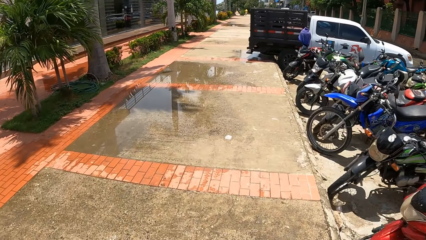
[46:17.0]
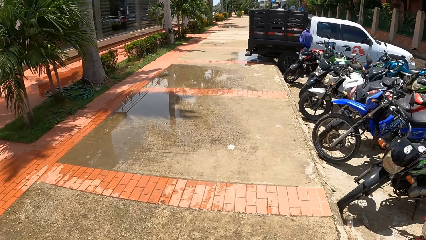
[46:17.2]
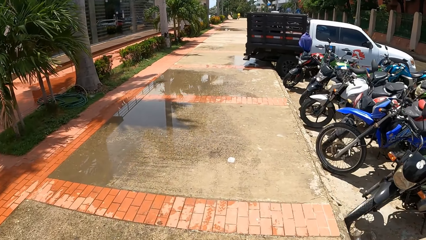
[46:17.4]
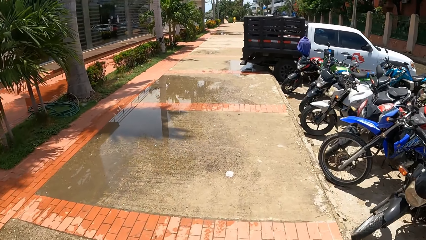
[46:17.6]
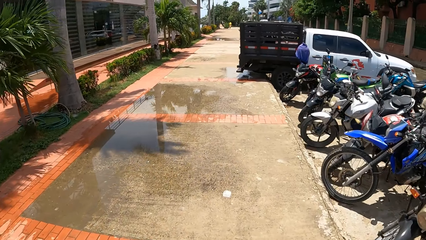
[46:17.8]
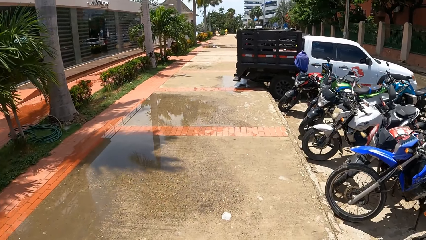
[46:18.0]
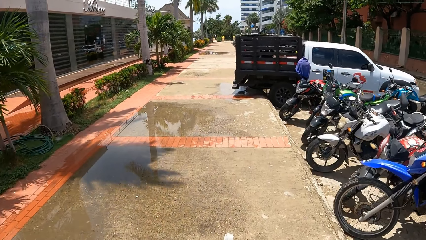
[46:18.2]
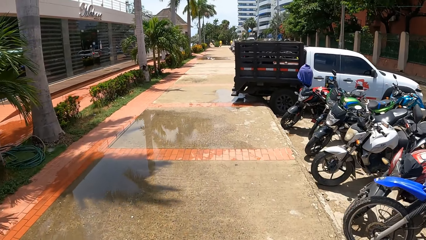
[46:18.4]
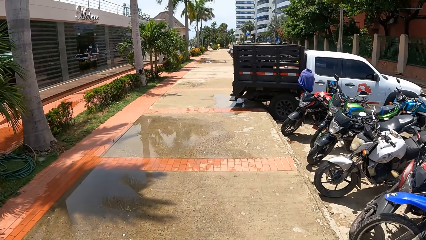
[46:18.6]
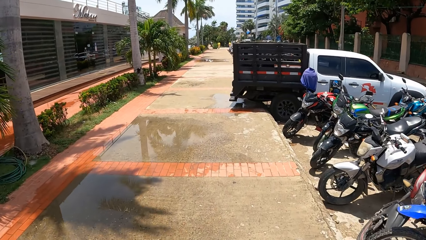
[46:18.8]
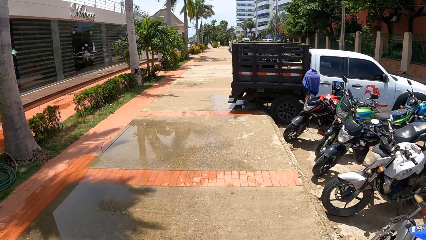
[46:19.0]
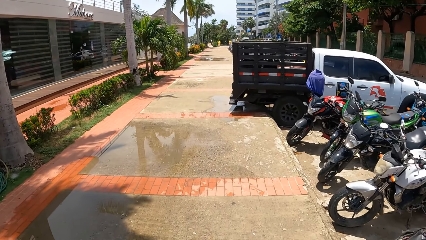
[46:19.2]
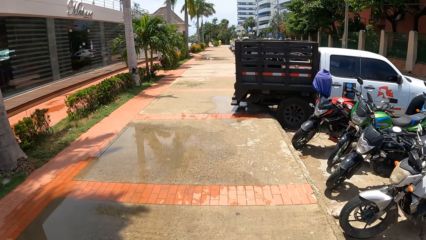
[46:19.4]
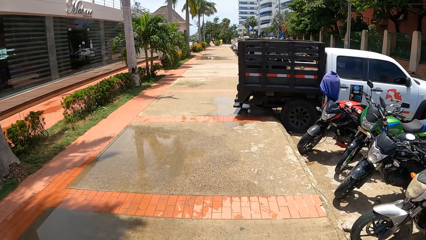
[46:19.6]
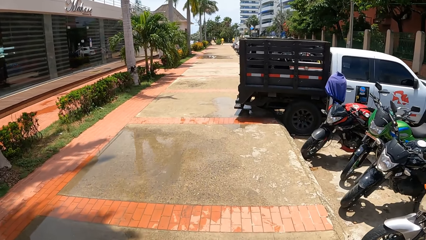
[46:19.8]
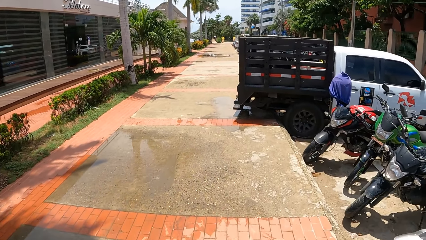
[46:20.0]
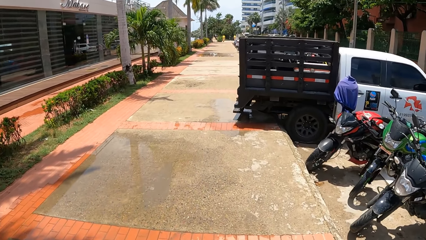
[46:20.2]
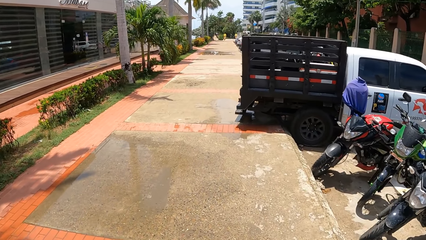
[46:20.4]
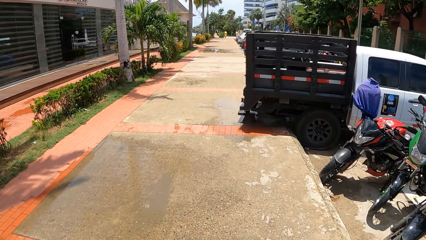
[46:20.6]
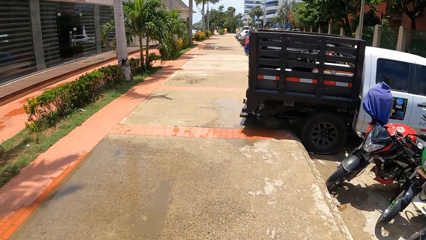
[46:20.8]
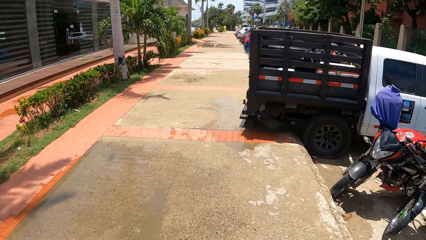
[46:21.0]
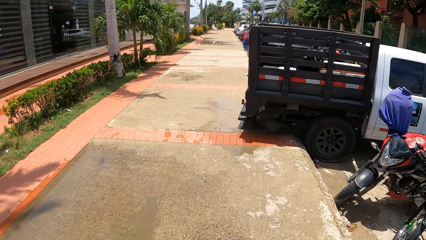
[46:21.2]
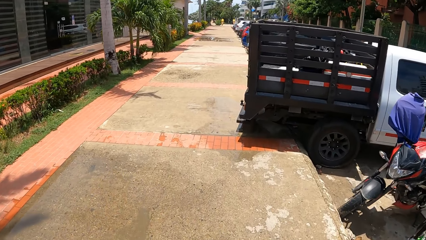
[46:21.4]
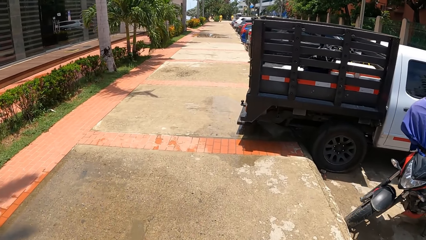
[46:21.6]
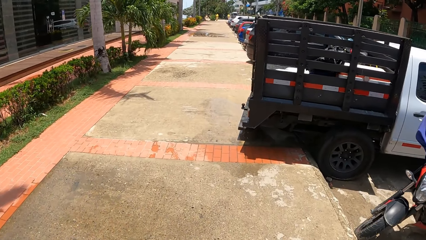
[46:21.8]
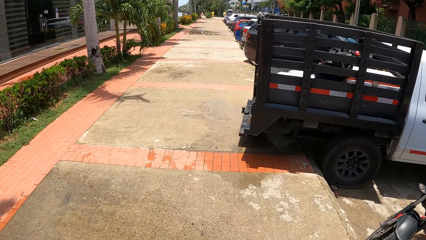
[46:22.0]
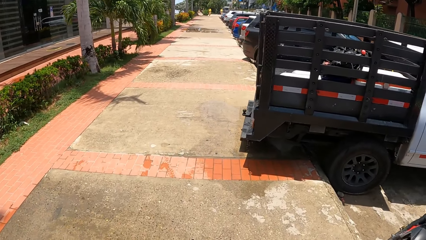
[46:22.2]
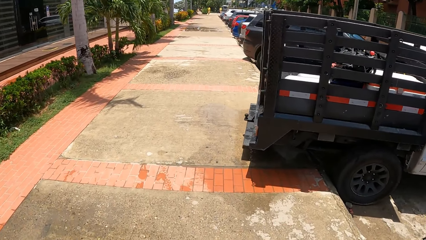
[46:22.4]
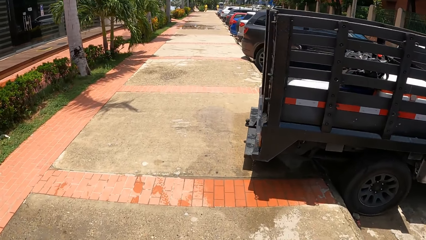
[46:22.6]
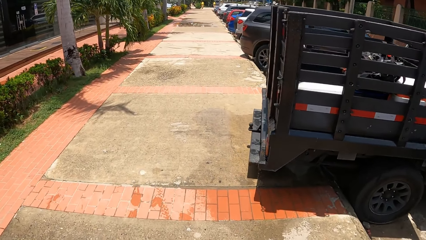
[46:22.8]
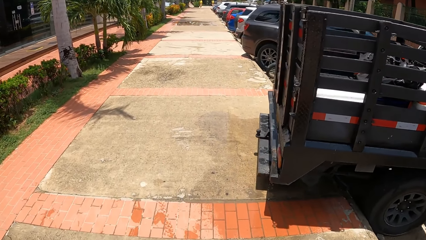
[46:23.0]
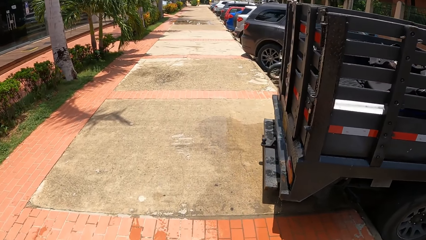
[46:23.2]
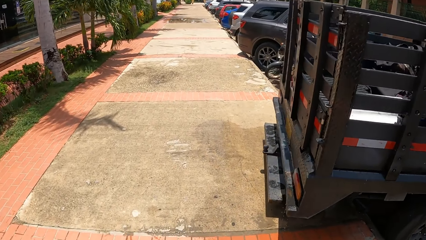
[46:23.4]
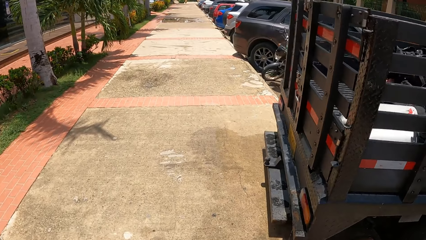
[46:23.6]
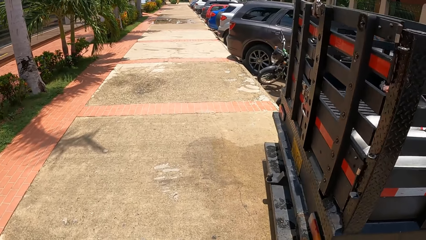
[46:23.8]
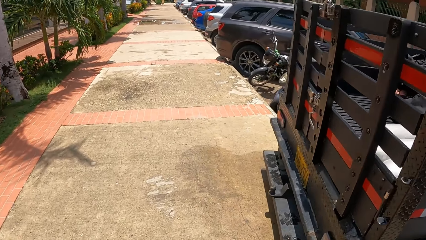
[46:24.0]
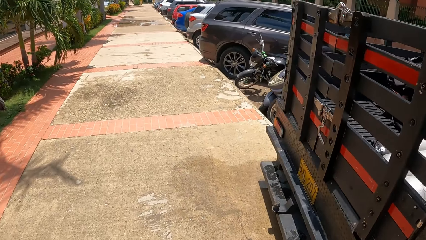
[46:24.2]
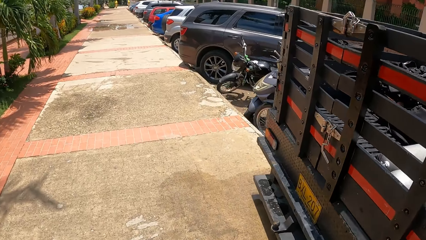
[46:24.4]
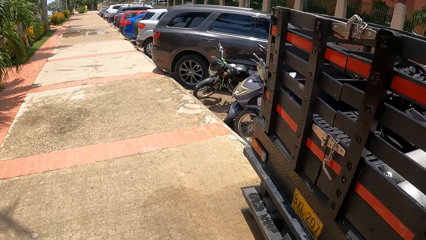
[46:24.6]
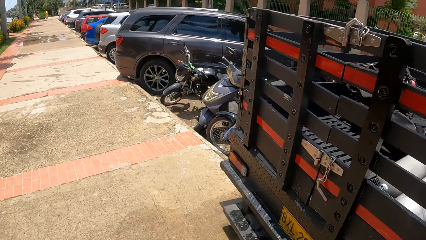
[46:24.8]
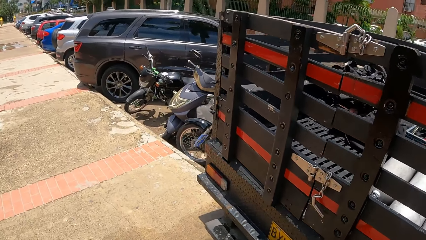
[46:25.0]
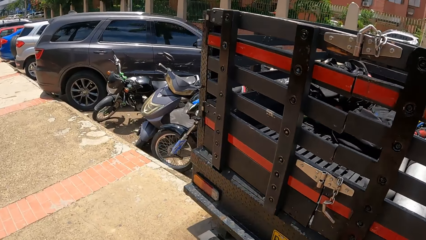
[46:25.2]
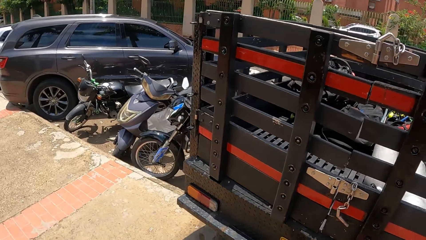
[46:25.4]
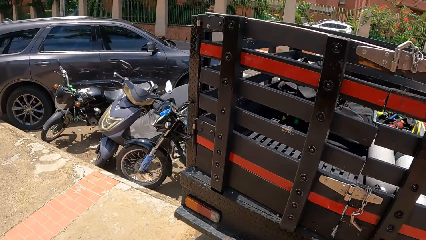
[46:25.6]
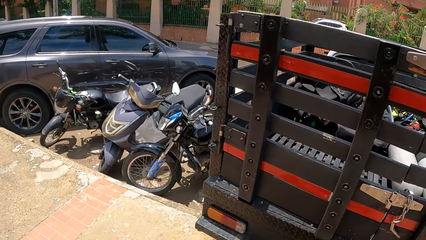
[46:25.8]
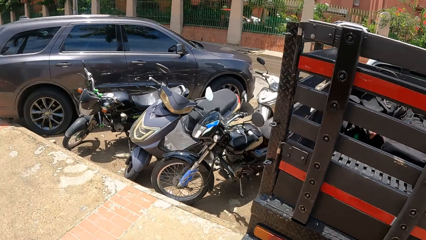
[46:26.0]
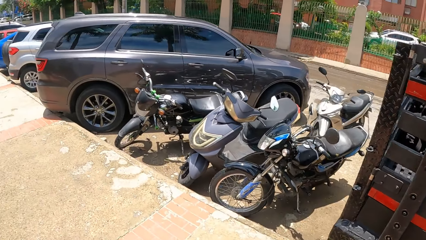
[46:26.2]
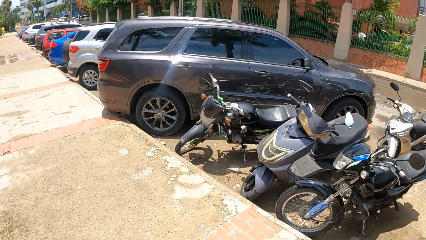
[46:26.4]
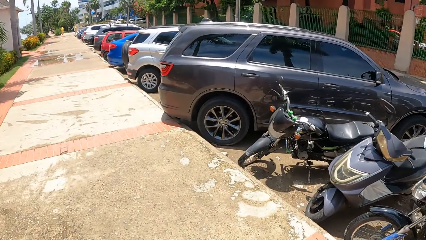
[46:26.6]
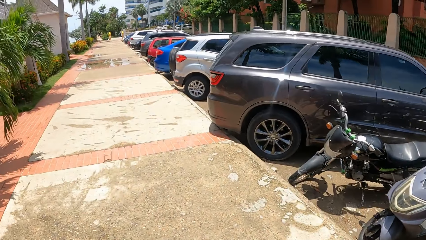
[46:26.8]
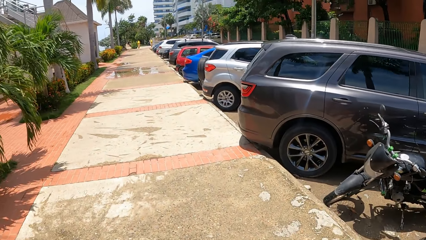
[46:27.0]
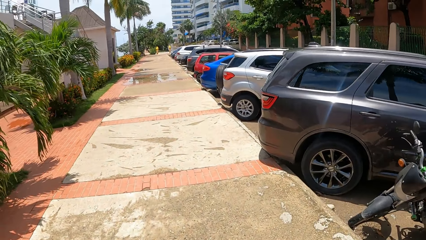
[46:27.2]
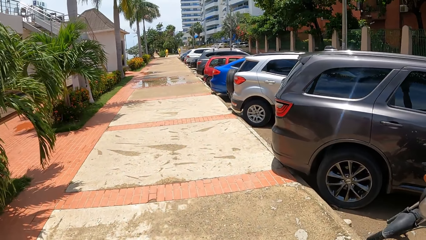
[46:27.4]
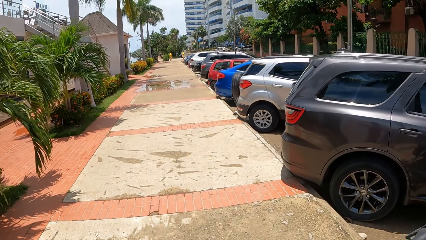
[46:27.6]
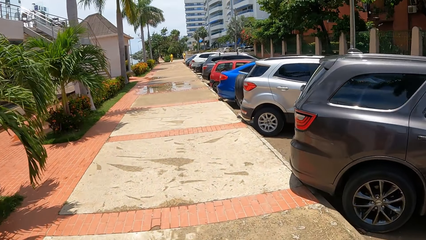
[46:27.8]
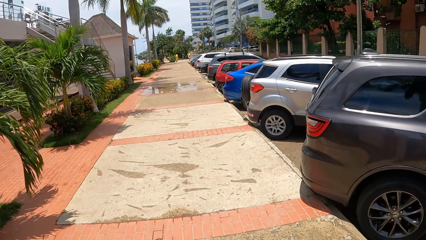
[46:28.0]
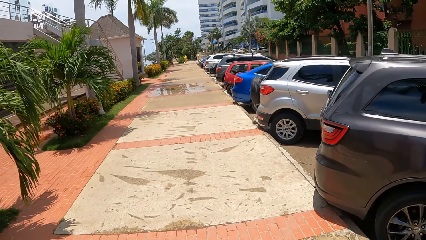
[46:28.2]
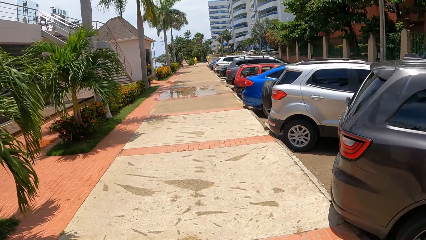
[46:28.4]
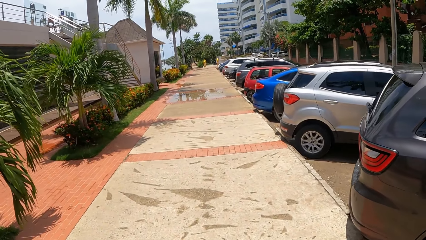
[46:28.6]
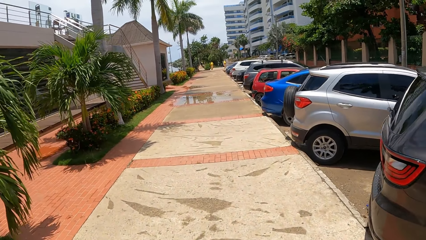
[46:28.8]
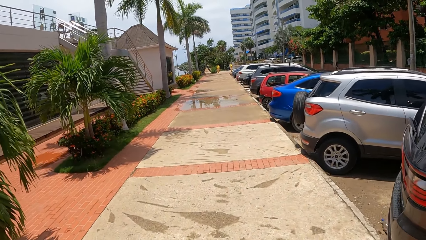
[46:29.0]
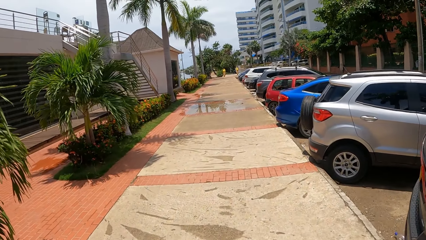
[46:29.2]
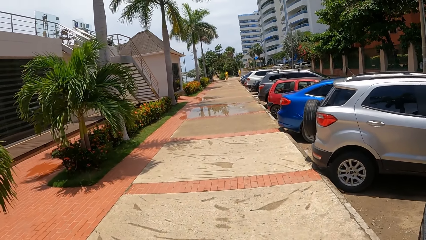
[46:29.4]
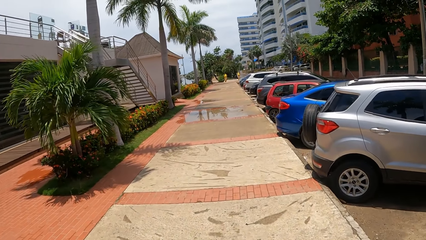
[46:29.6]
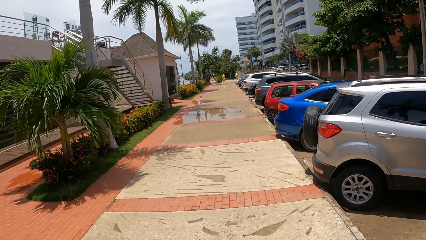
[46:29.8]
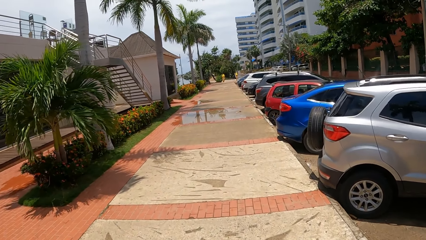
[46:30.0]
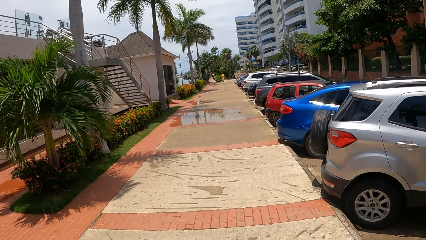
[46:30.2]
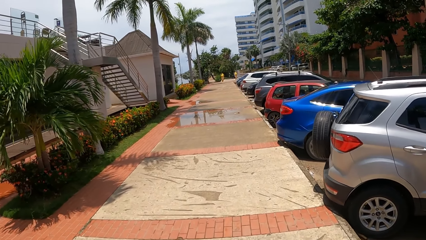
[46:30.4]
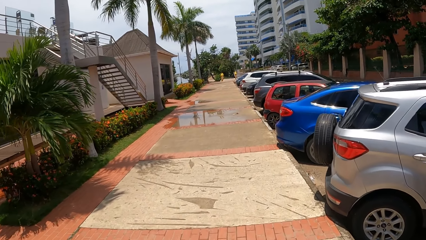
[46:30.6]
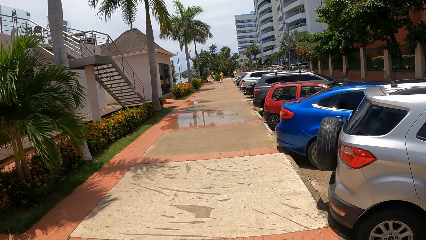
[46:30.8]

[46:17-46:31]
The camera wearer walks the dog on the pavement. They look at the truck.

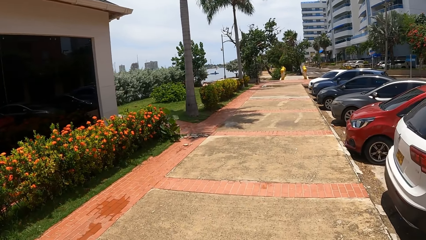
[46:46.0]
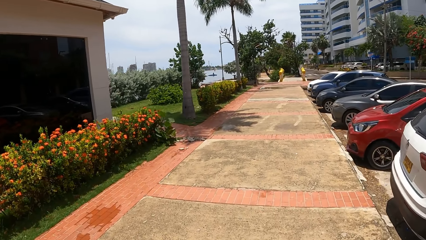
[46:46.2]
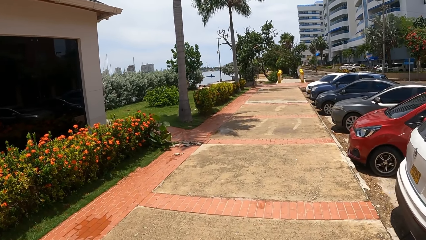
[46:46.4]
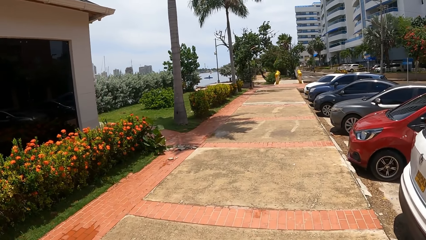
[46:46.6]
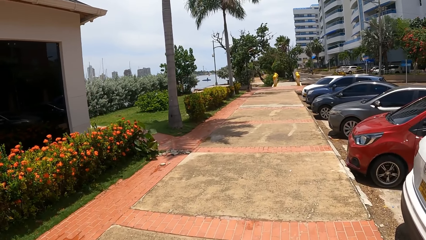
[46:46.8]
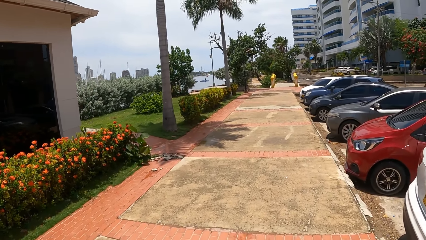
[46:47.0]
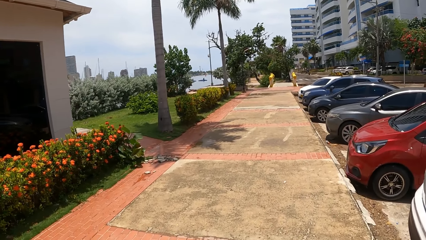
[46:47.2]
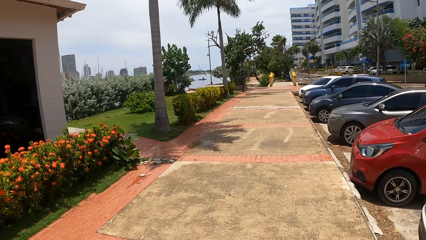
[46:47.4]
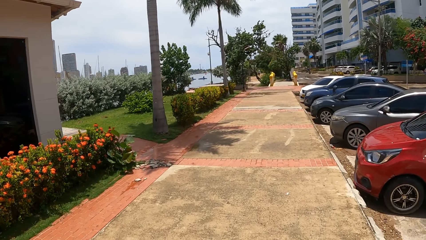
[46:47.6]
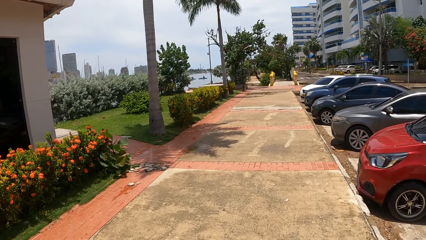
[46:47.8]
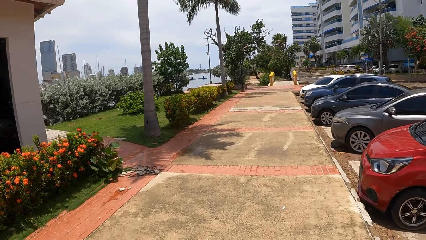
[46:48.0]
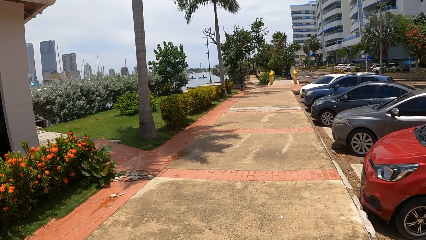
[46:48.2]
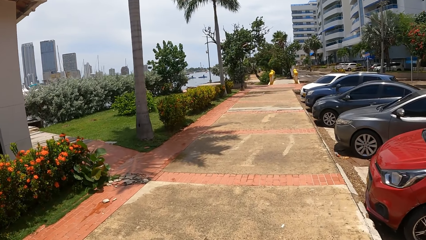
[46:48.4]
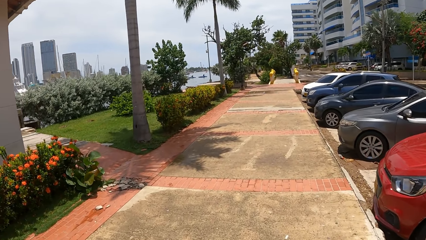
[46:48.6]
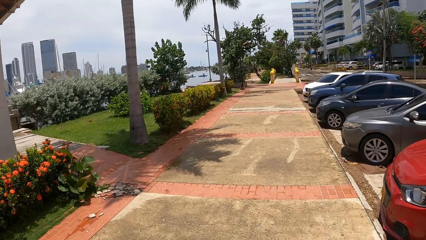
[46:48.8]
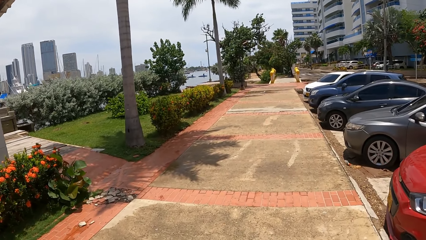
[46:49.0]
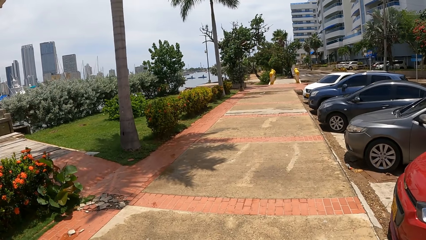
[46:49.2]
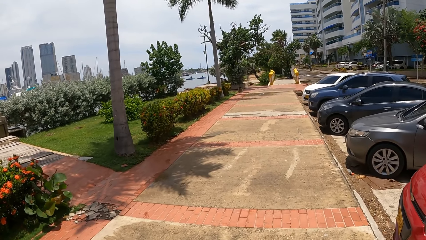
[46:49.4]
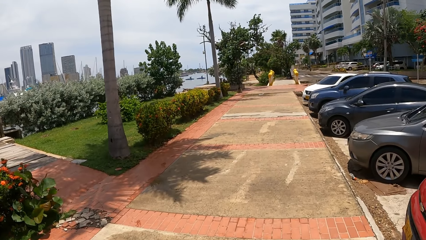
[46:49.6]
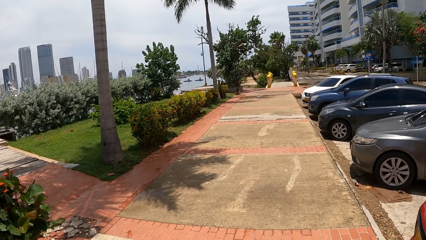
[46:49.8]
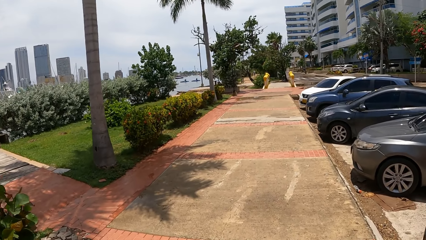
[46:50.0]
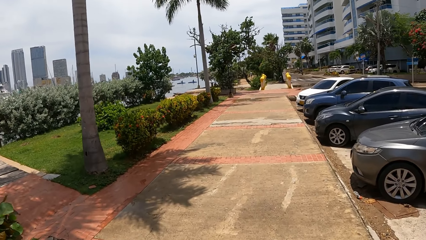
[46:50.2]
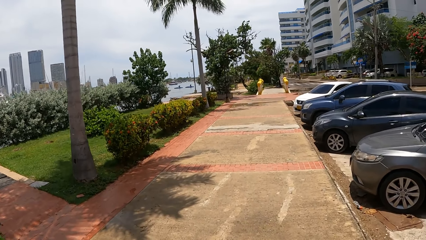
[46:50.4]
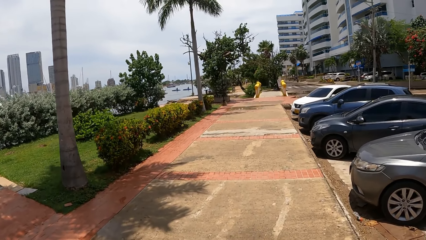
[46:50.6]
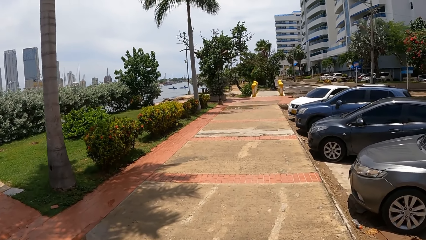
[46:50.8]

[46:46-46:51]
The camera wearer walks the dog on the pavement. They look at the parked cars.
